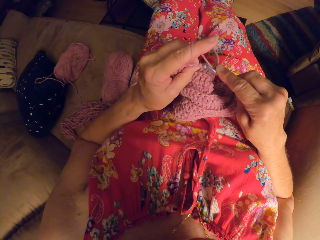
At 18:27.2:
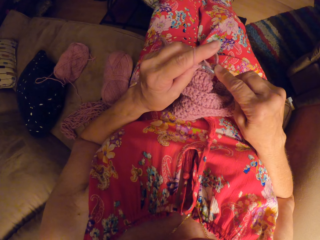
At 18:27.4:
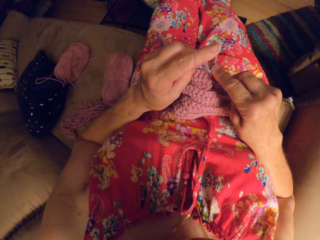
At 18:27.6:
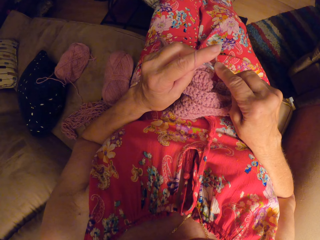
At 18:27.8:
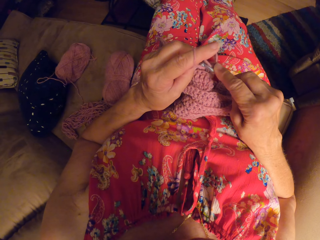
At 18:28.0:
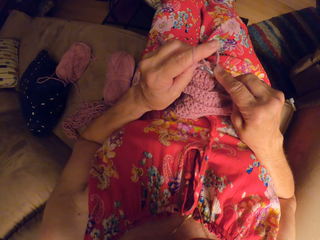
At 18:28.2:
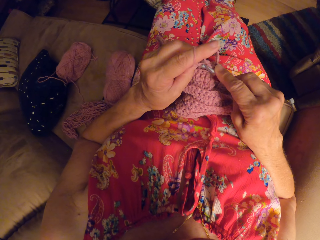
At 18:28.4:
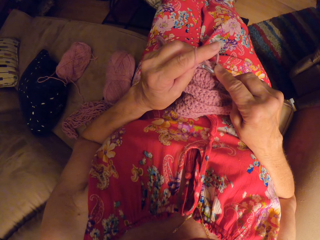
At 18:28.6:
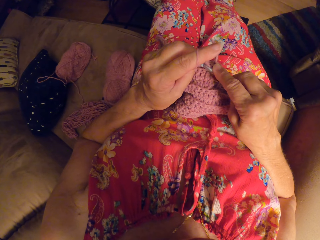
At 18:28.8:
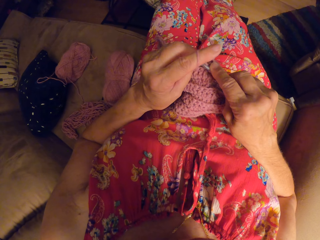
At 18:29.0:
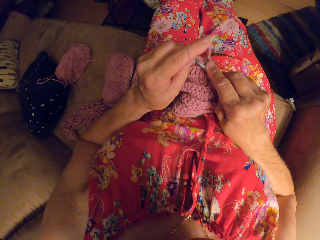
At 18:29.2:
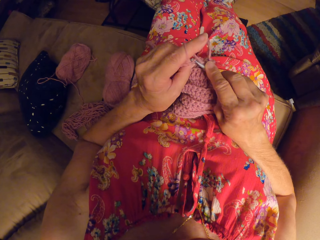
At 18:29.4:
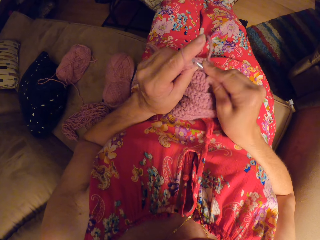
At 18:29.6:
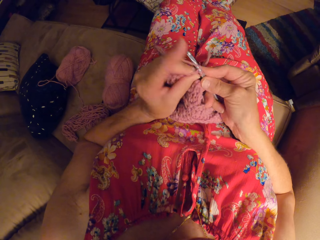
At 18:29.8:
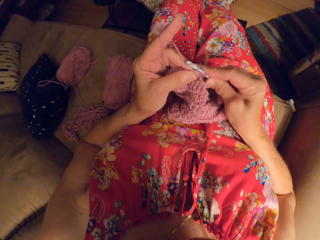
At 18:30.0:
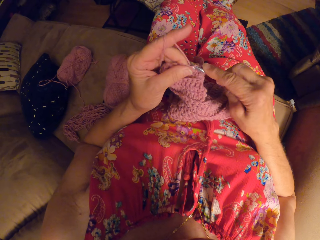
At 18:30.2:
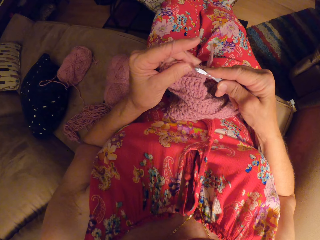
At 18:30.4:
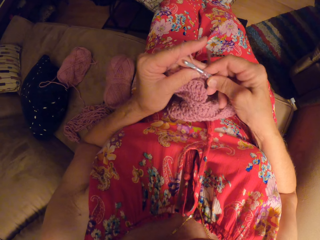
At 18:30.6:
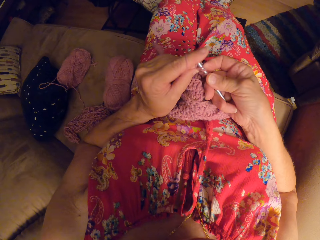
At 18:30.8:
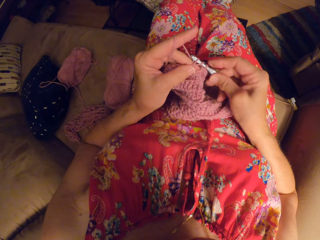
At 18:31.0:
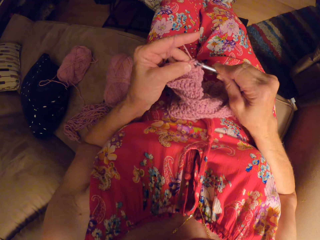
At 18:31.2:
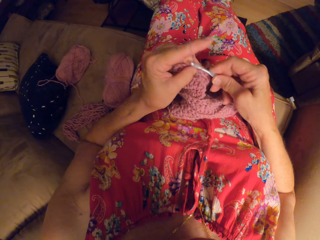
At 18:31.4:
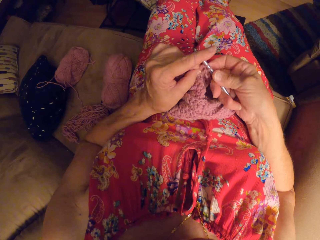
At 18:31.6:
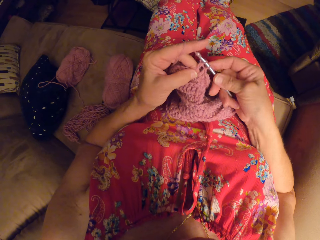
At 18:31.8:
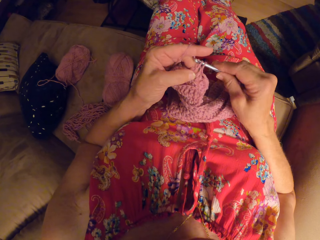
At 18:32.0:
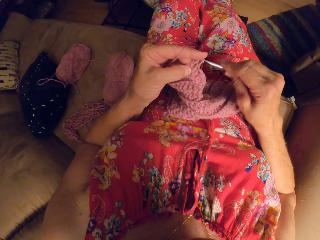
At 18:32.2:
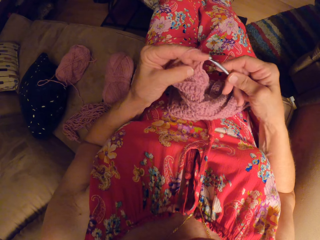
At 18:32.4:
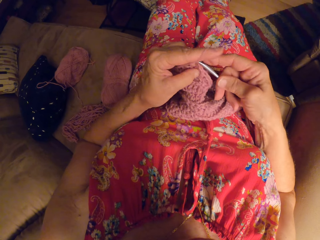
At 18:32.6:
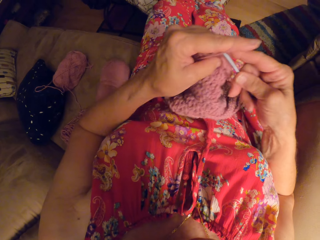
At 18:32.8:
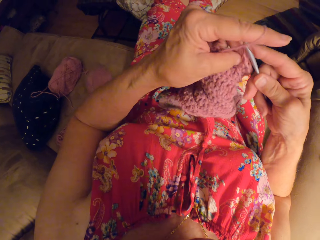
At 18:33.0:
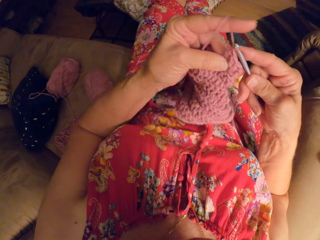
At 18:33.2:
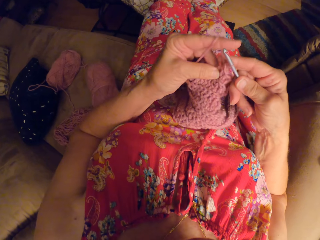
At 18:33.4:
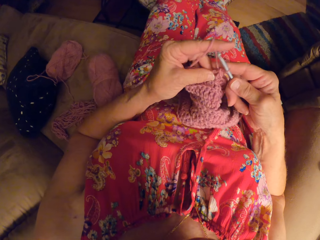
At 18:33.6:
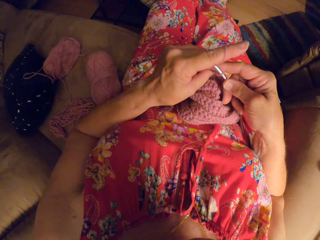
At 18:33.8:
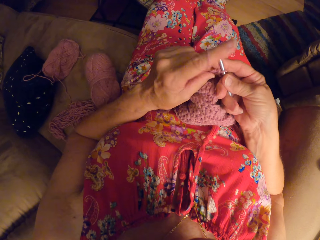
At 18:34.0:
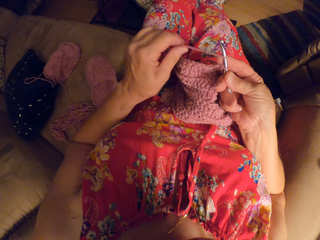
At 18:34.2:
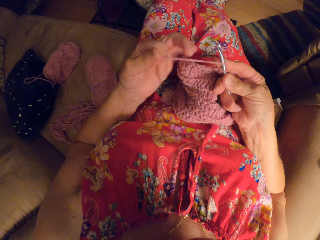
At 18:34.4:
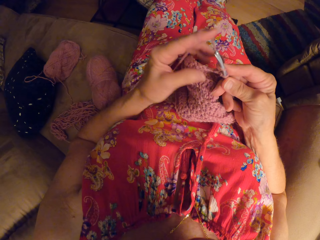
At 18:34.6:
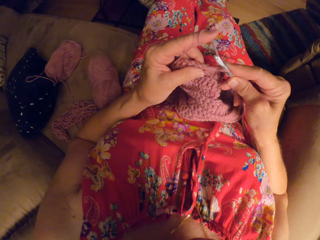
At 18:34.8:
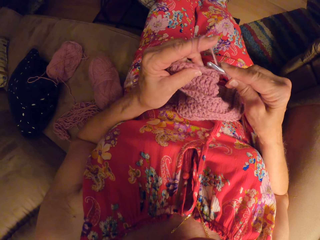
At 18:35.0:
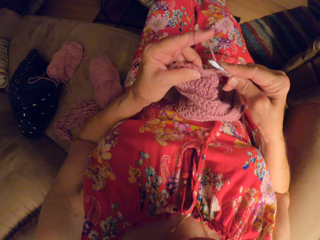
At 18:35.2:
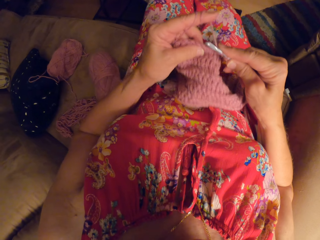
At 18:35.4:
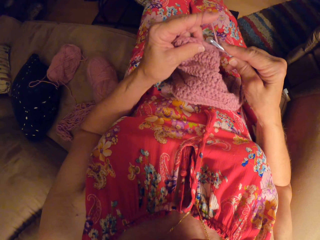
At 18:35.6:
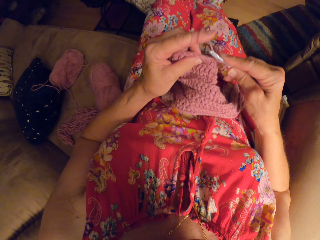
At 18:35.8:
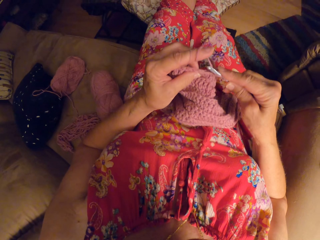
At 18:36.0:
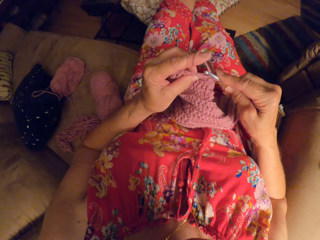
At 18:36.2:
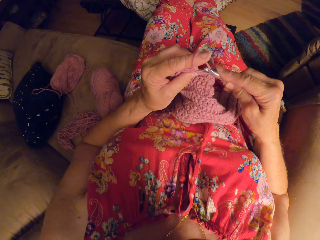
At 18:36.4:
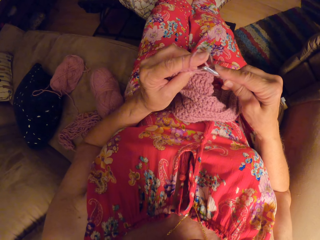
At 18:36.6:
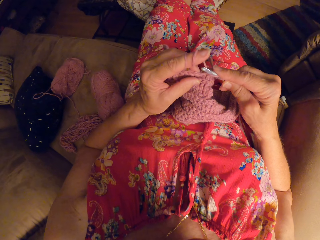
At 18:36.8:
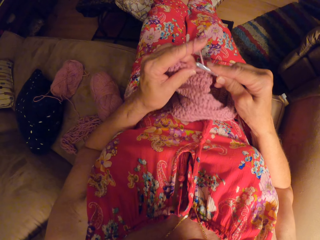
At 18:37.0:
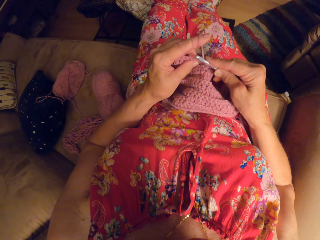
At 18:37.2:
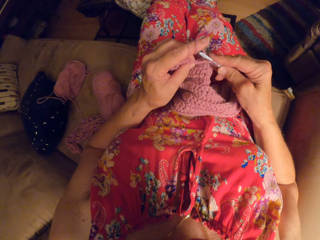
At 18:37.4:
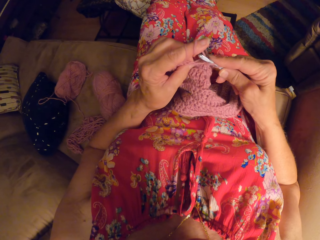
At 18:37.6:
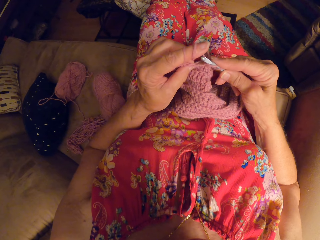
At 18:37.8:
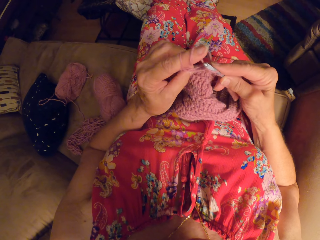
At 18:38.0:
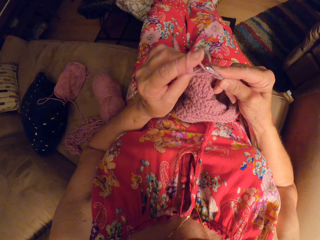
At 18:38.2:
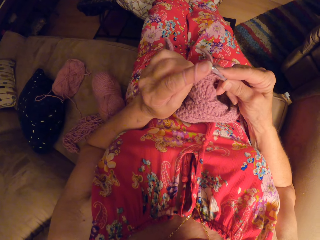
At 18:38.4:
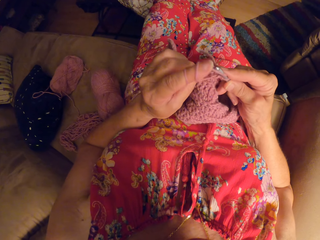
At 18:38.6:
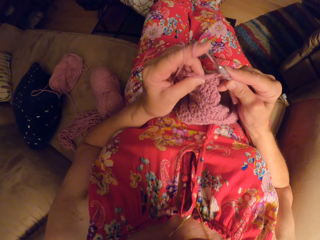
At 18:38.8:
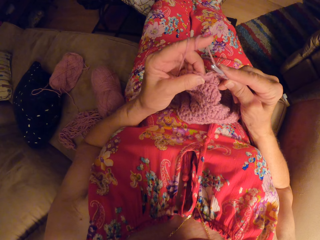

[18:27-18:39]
The camera wearer knits a fabric. She lifts her left arm up. She moves down her left arm. She rolls the knitting wool on the left finger. She knits the fabric.

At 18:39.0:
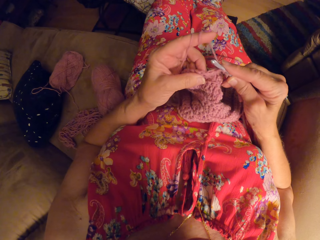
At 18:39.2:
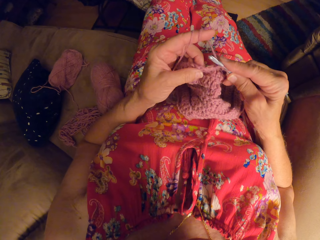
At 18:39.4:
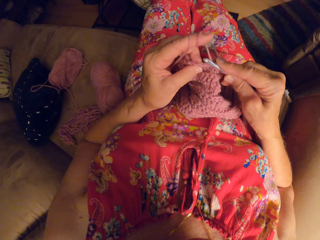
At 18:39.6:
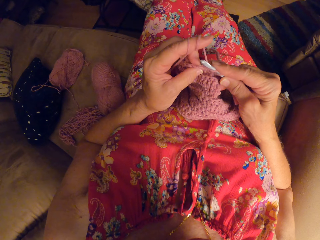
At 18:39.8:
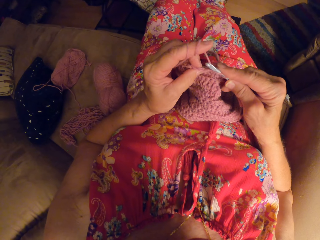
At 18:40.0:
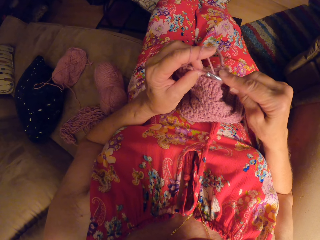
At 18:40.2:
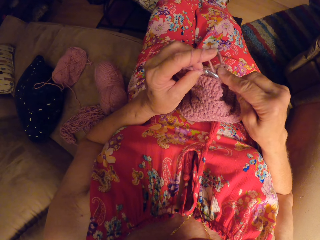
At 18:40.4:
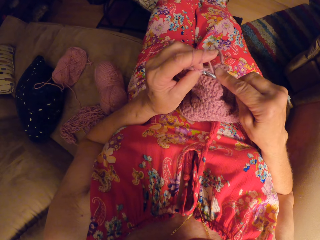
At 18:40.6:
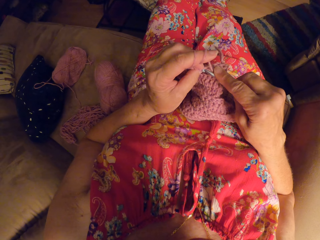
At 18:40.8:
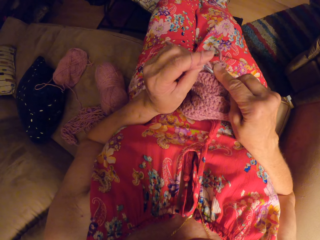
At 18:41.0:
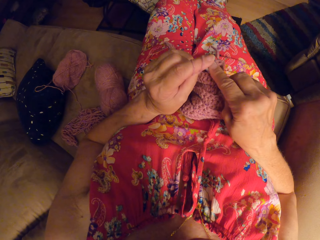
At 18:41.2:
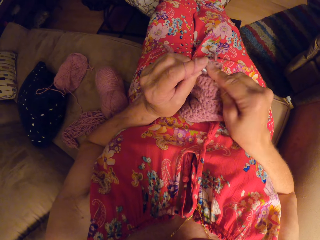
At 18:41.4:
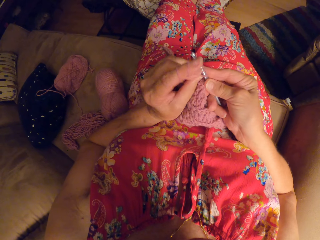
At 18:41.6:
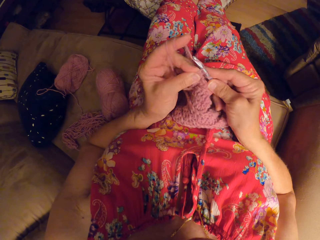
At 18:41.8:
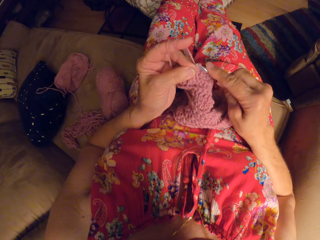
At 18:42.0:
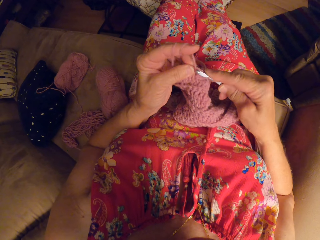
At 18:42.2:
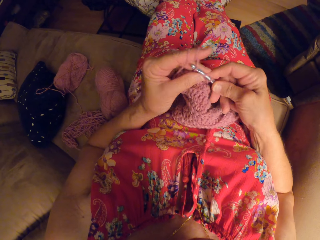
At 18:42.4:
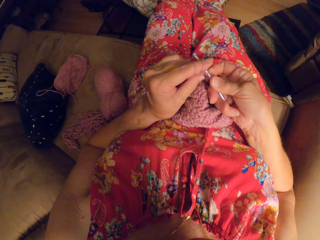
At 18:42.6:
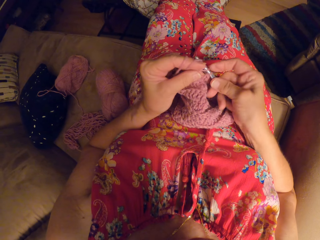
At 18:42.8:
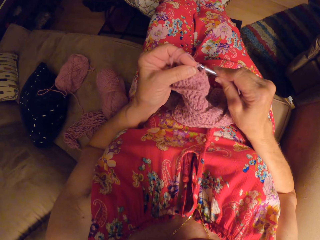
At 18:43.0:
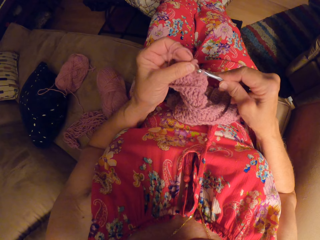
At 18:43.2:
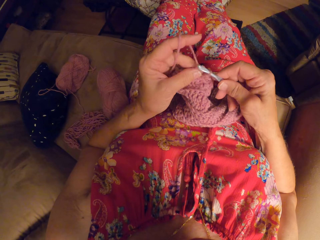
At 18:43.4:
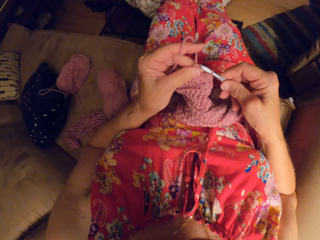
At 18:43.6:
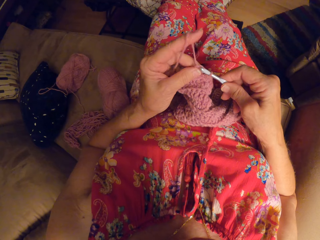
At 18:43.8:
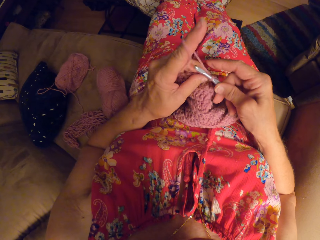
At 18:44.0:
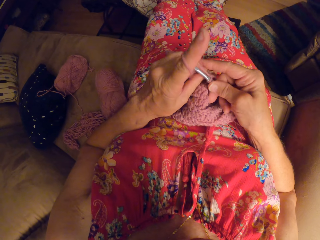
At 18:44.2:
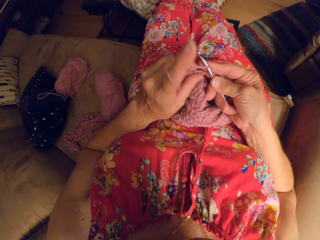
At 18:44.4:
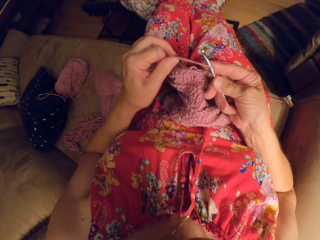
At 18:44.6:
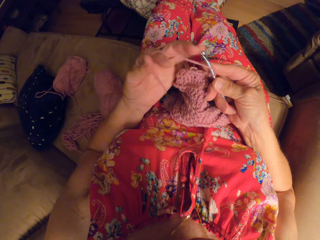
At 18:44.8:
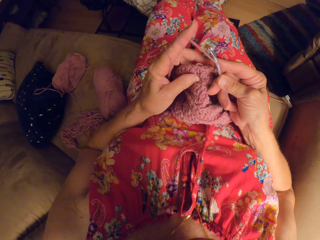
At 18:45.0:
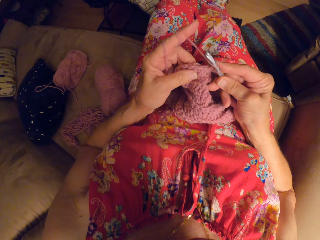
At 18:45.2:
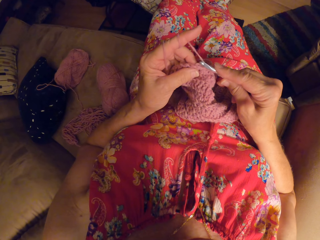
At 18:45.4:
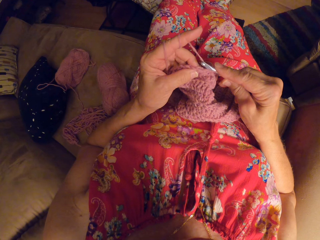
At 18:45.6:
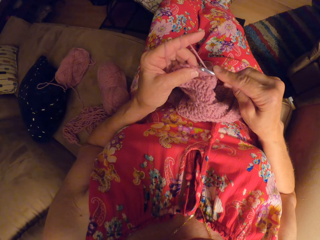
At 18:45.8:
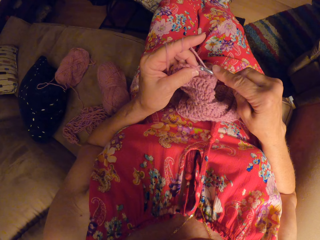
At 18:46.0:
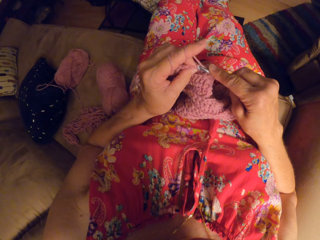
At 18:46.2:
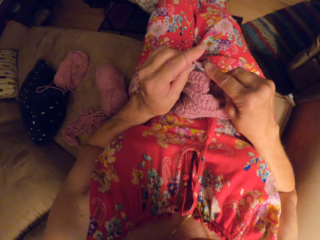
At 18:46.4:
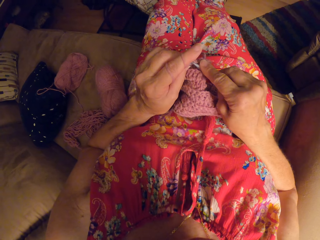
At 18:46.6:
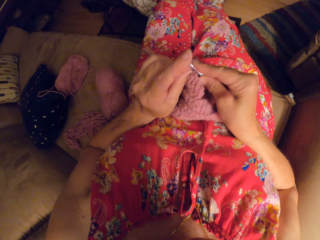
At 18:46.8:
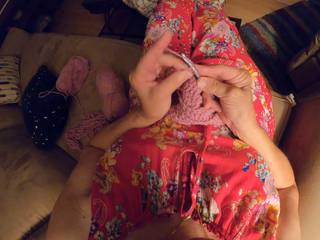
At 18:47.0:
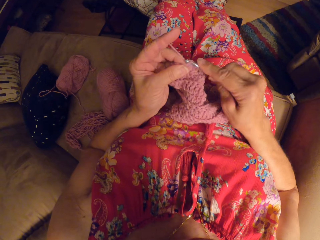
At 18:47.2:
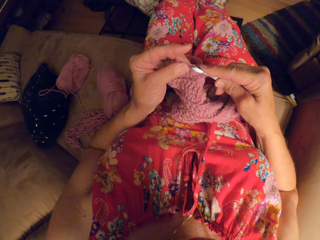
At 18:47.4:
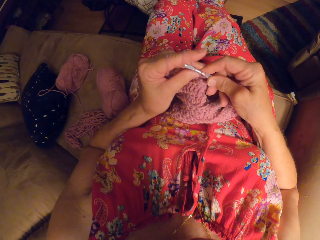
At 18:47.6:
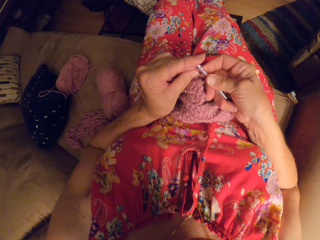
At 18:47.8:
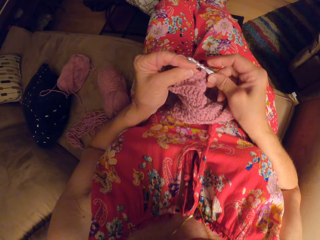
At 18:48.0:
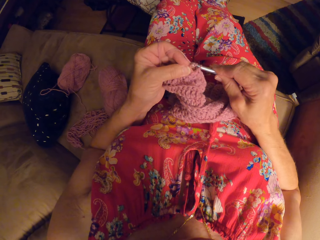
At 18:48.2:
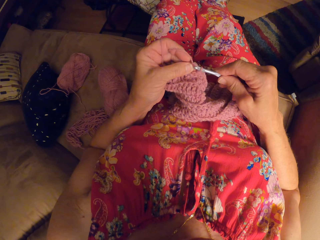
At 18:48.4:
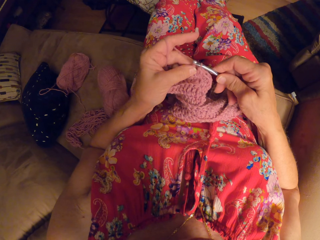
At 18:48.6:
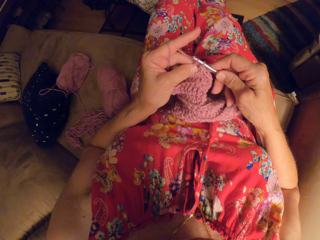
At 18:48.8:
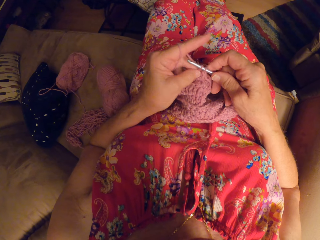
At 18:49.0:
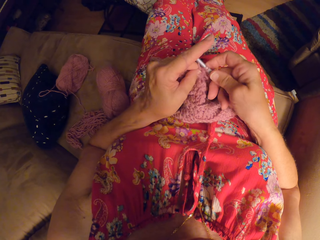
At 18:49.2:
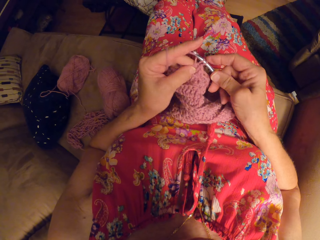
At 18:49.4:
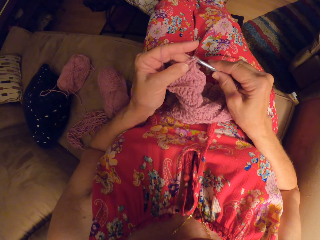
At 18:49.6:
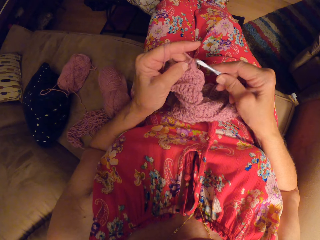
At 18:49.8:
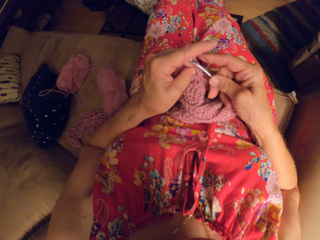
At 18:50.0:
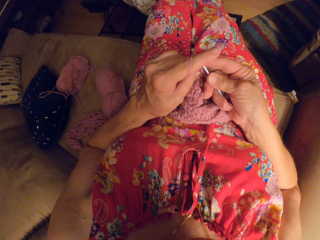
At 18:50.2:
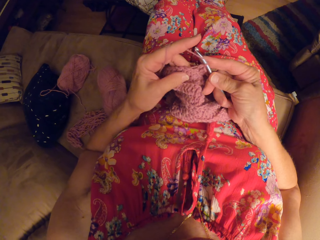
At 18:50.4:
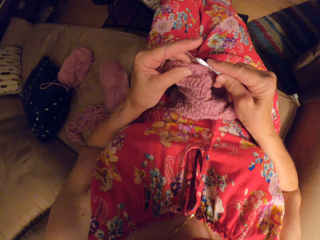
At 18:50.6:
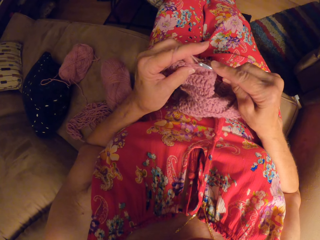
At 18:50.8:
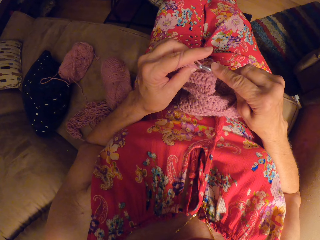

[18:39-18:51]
The camera wearer knits a fabric. They roll the knitting wool on the left finger. They knit the fabric.
